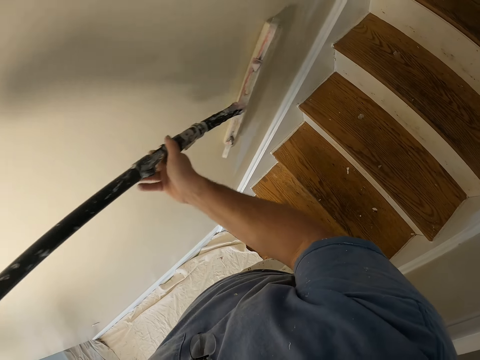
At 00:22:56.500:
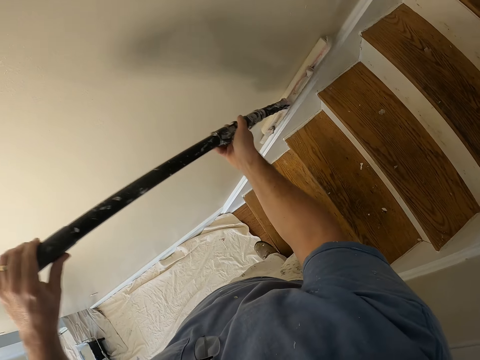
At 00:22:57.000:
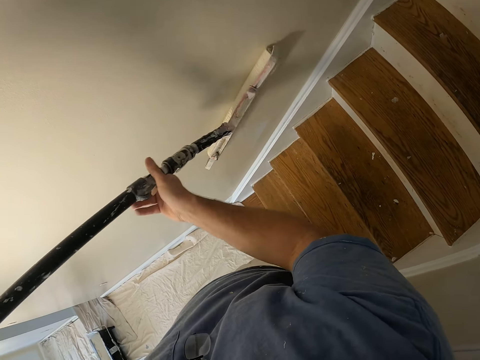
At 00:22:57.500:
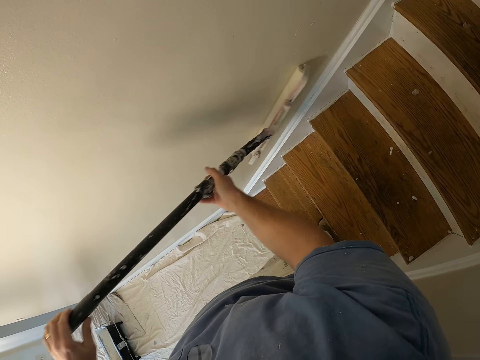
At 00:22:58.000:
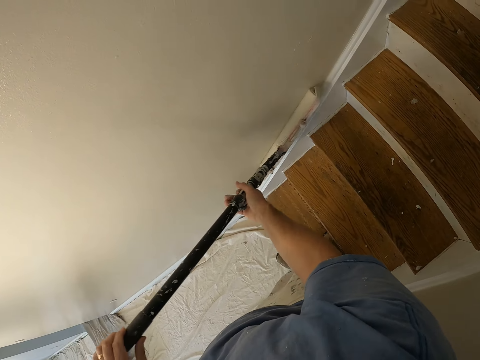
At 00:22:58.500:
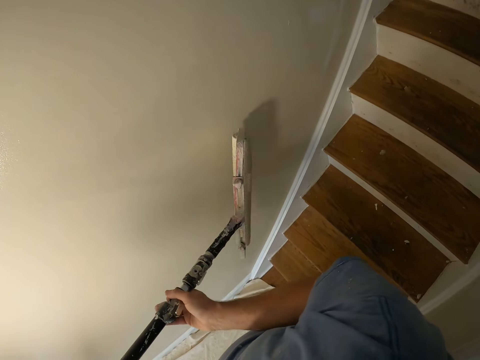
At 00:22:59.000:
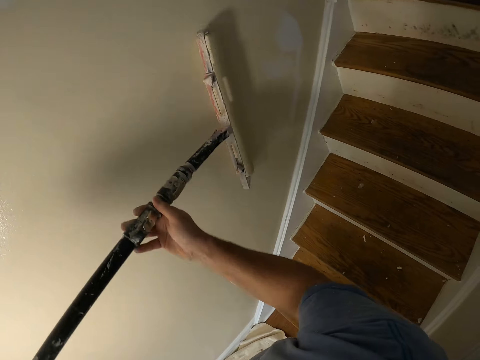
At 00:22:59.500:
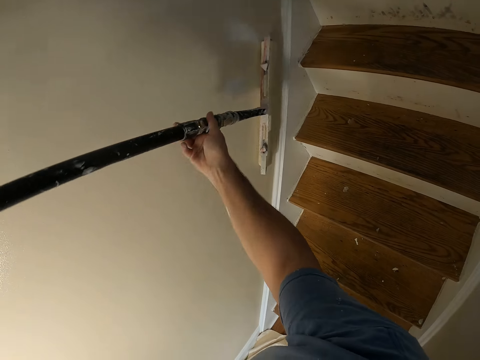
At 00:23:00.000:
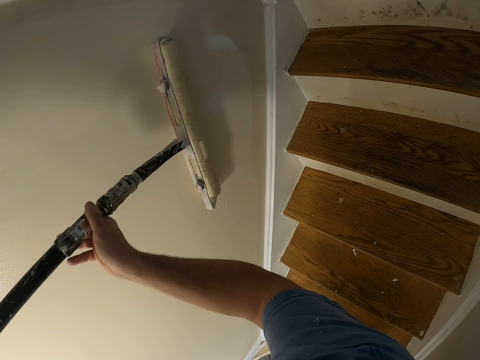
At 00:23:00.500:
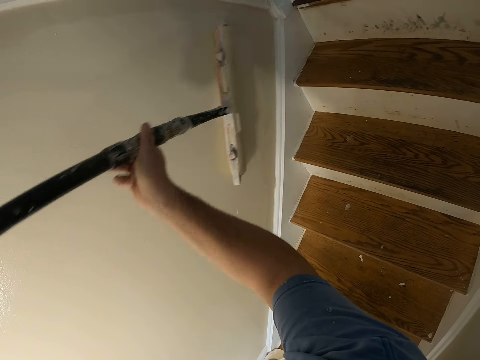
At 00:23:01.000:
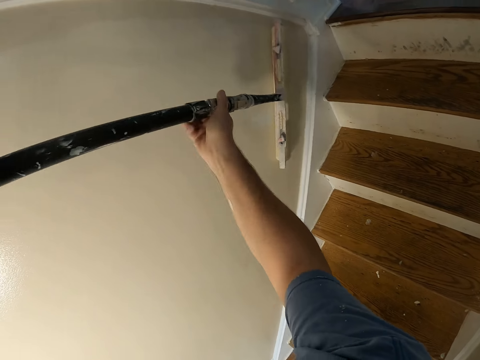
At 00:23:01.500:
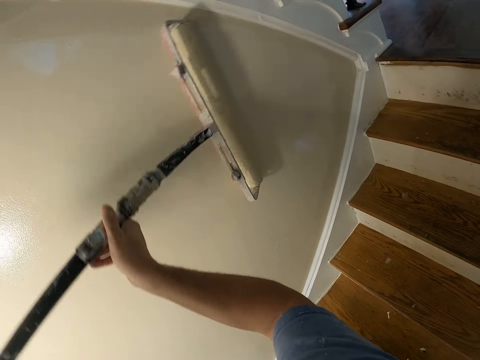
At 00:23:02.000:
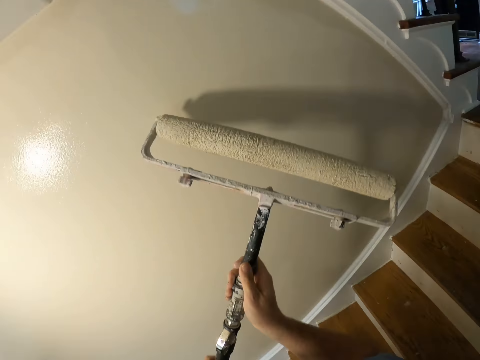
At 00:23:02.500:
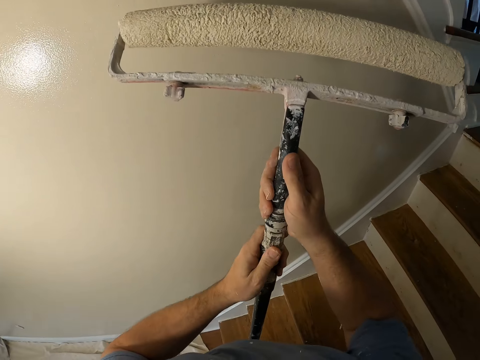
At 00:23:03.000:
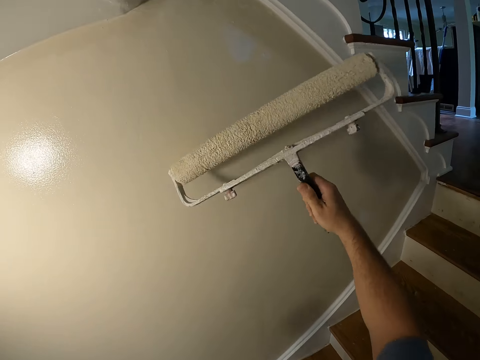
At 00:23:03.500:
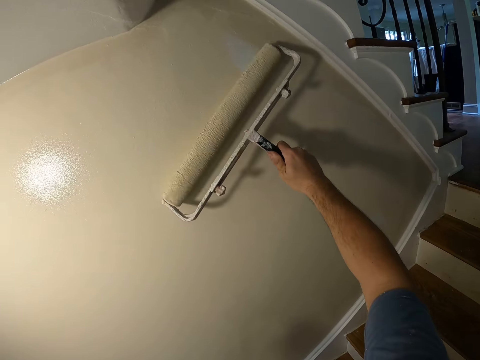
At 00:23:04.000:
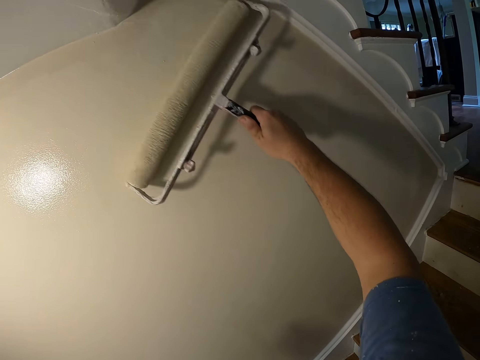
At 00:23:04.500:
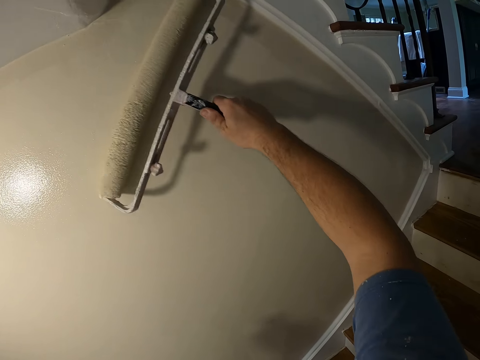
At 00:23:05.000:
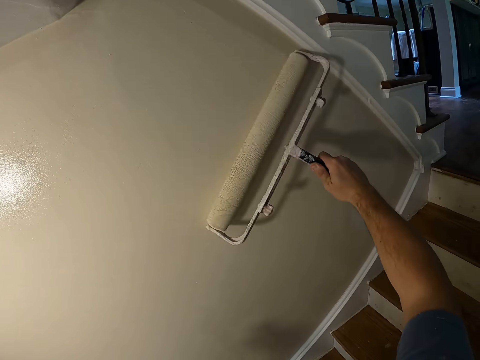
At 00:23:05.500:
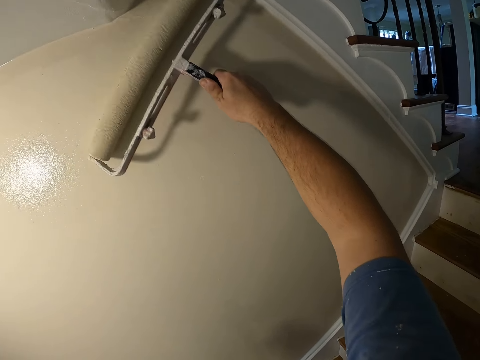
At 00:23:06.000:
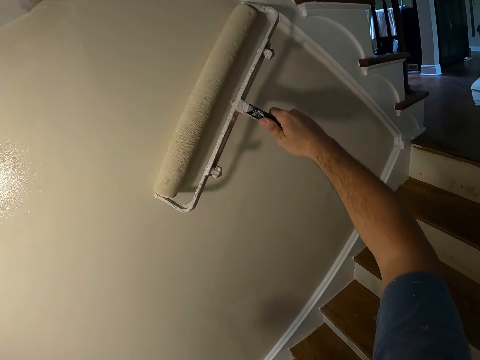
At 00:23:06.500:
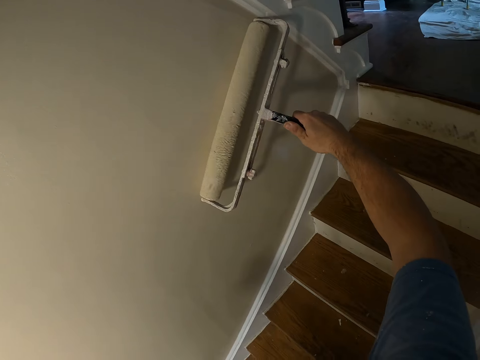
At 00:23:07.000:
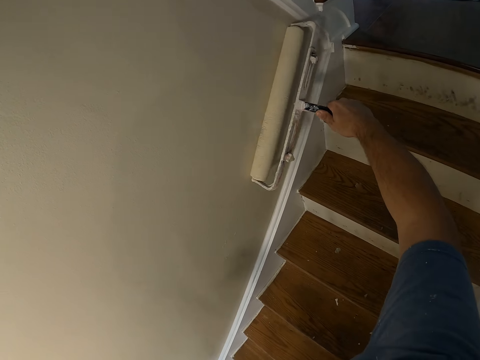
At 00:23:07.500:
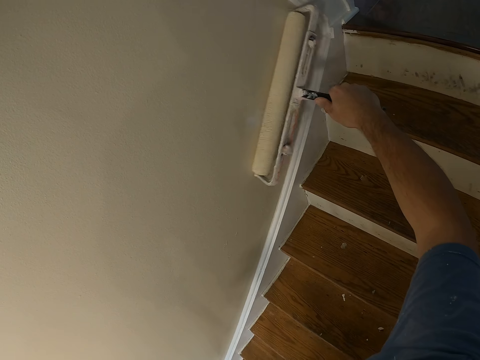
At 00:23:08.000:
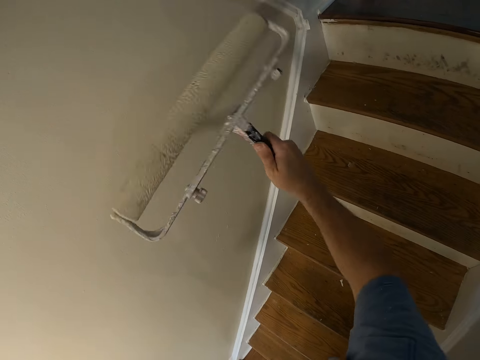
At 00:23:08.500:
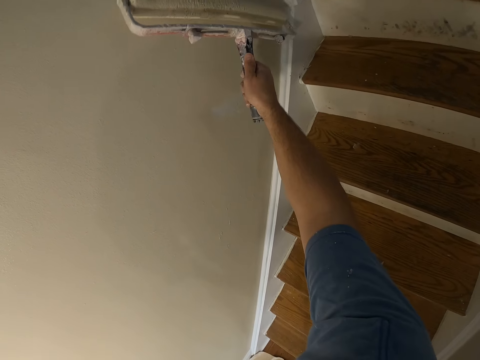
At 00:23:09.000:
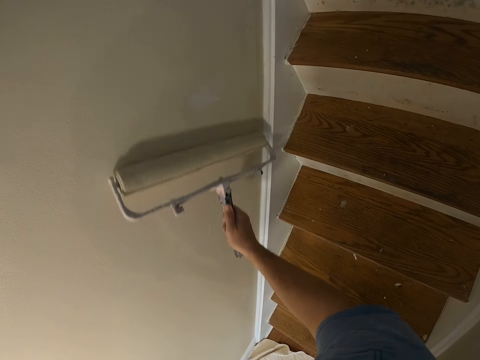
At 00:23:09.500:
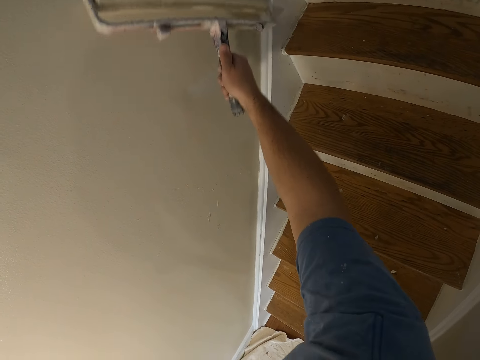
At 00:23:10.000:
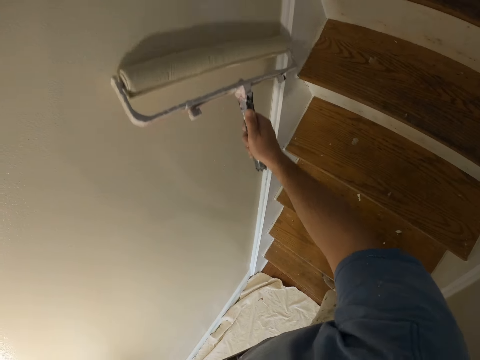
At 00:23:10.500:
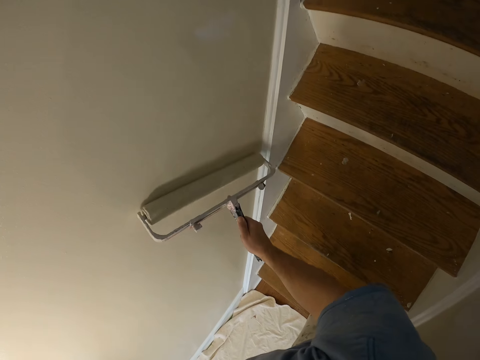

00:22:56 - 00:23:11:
The camera wearer removes the paint roller handle extension with his left hand. He paints the wall with the paint roller in his right hand.

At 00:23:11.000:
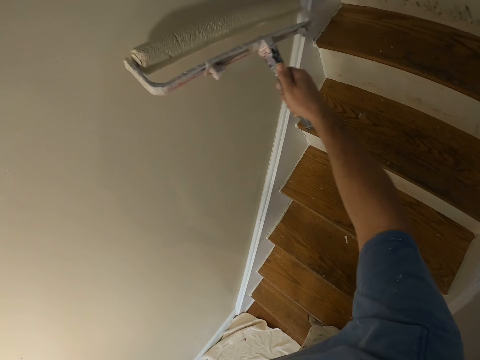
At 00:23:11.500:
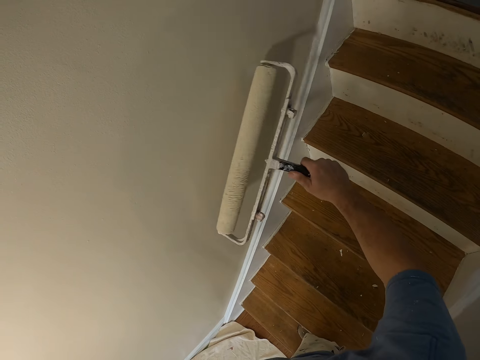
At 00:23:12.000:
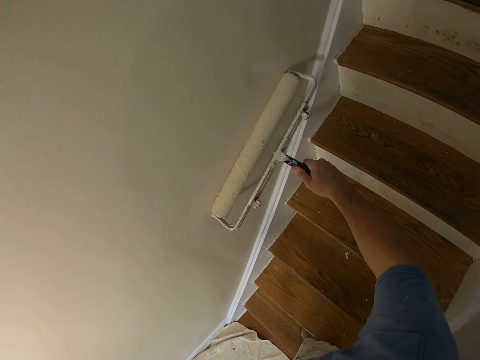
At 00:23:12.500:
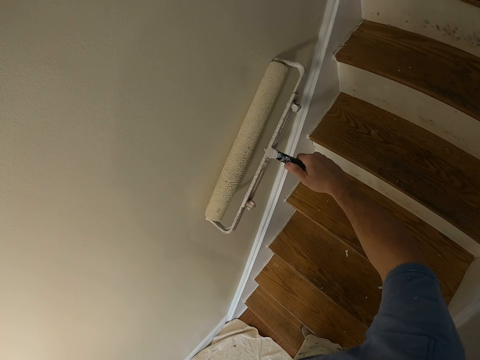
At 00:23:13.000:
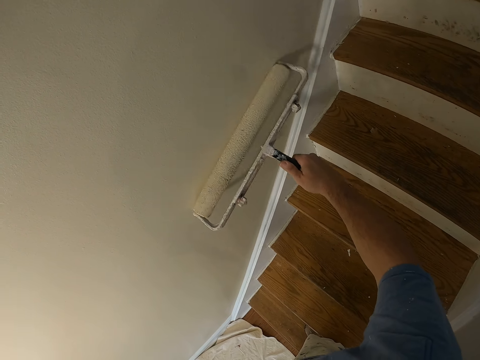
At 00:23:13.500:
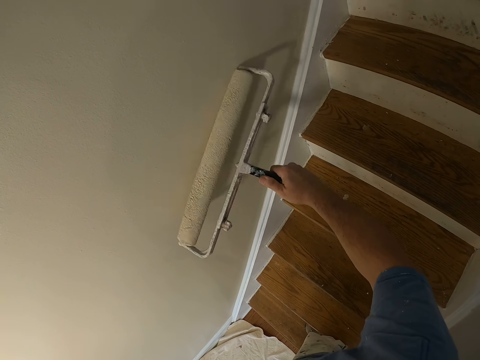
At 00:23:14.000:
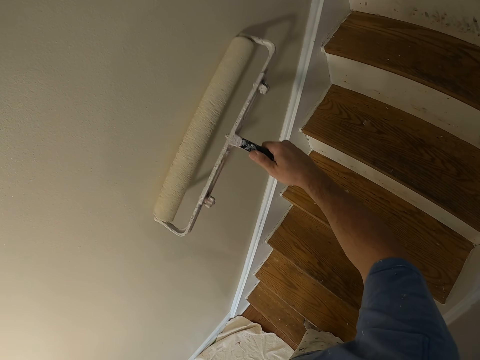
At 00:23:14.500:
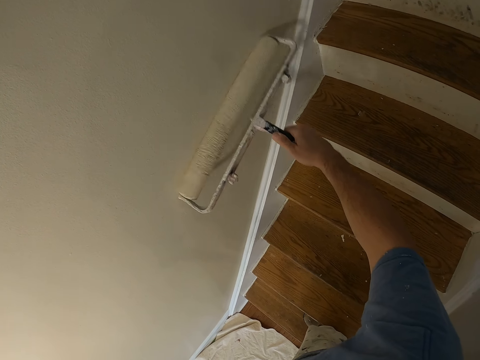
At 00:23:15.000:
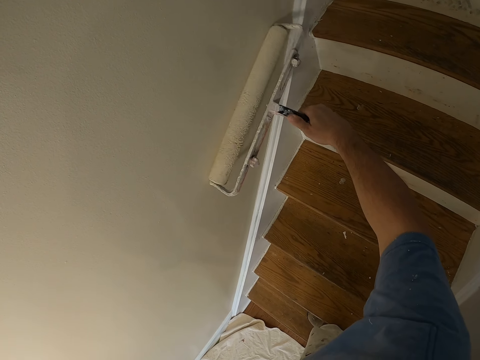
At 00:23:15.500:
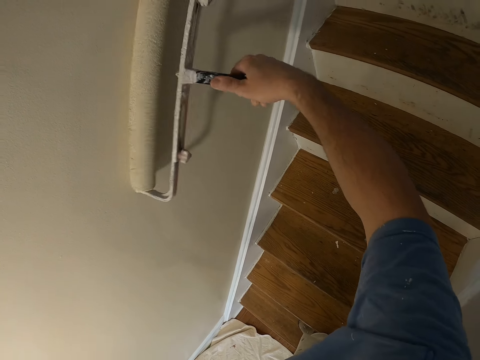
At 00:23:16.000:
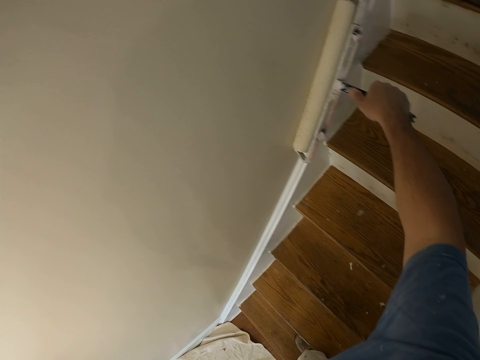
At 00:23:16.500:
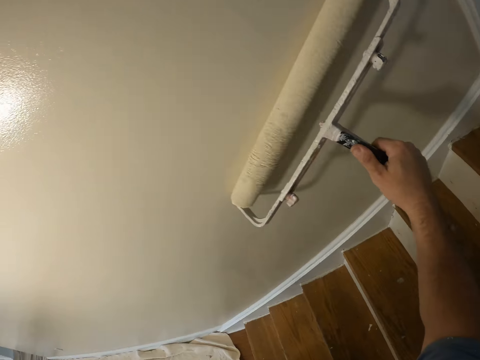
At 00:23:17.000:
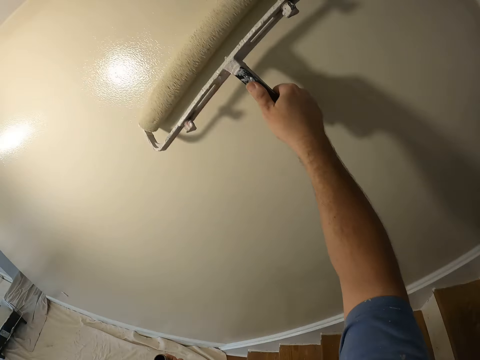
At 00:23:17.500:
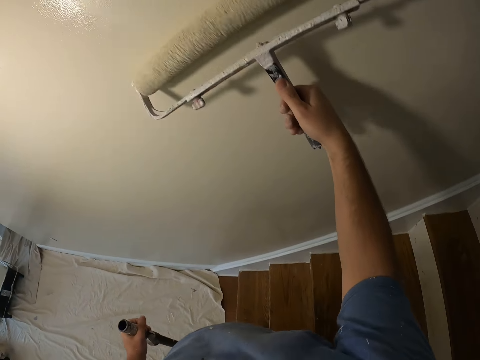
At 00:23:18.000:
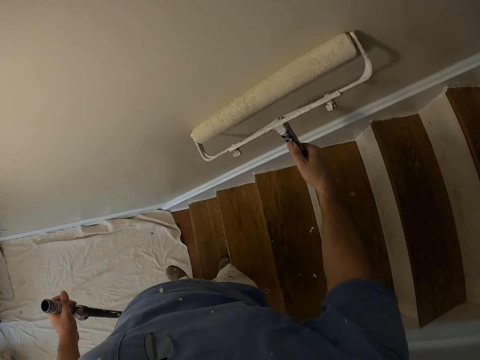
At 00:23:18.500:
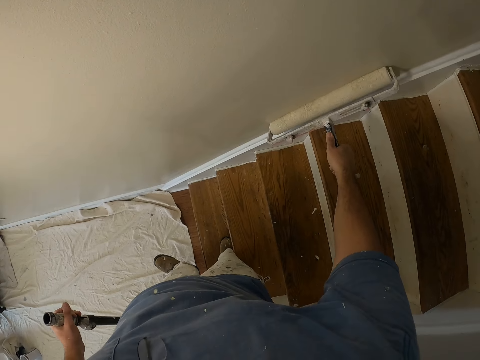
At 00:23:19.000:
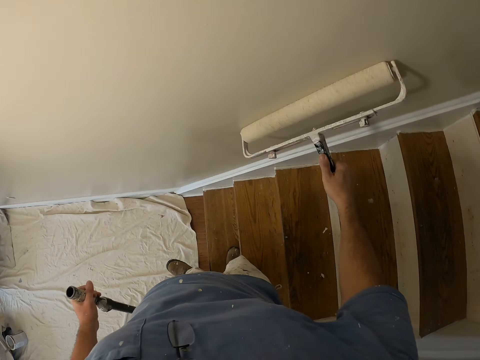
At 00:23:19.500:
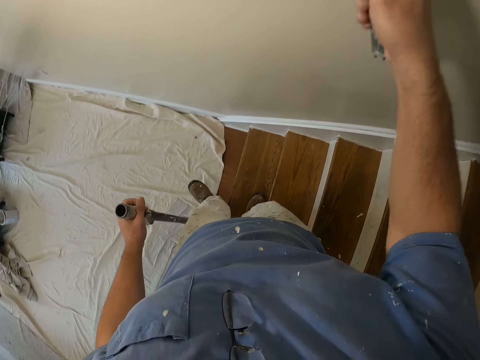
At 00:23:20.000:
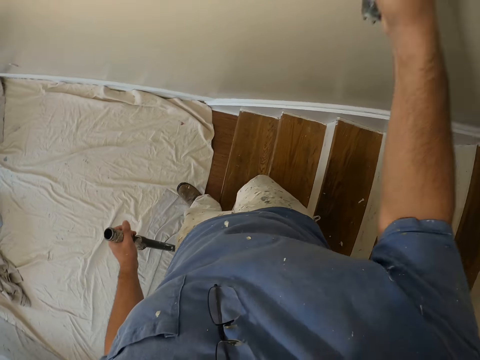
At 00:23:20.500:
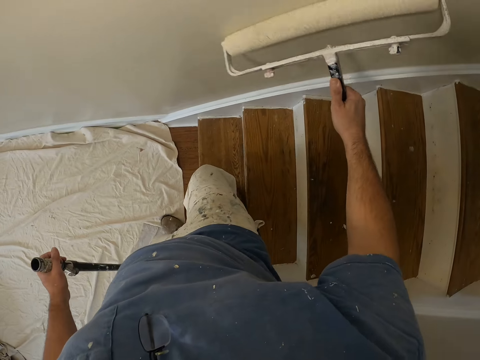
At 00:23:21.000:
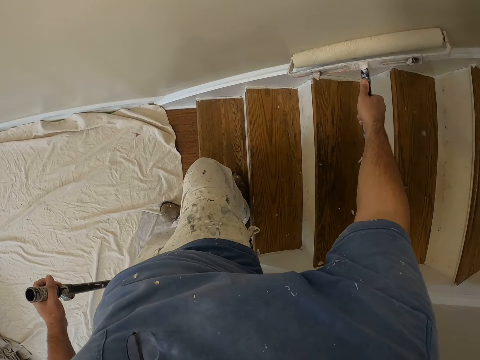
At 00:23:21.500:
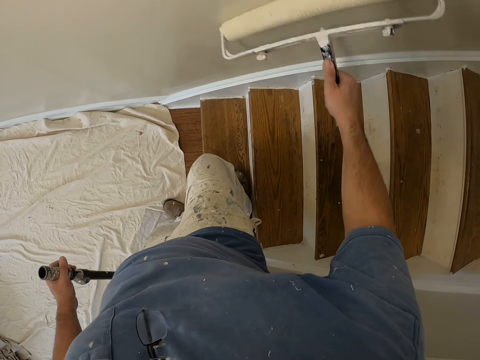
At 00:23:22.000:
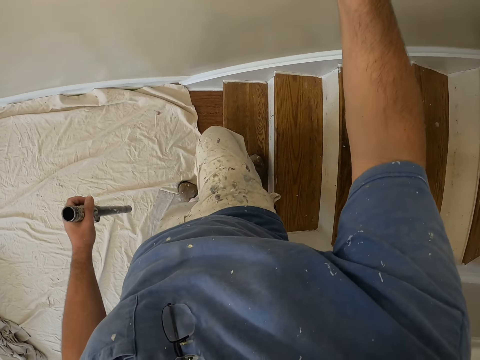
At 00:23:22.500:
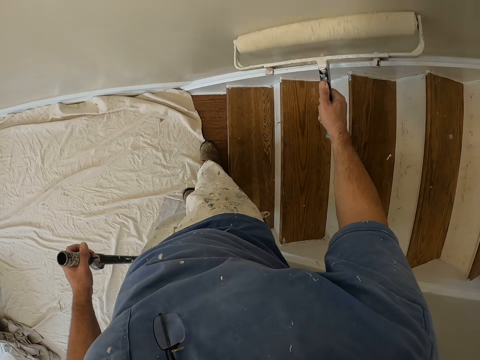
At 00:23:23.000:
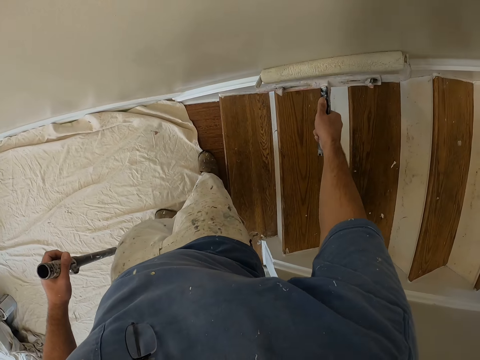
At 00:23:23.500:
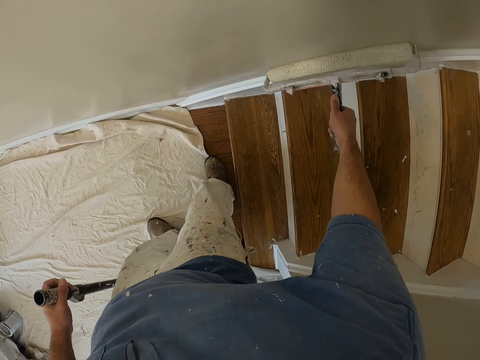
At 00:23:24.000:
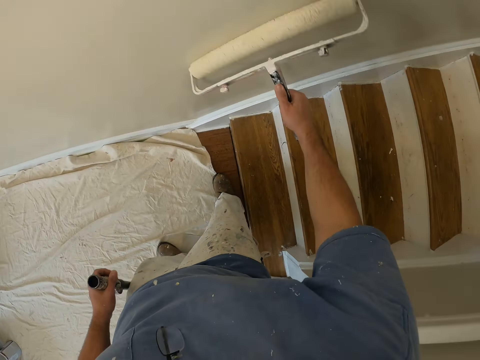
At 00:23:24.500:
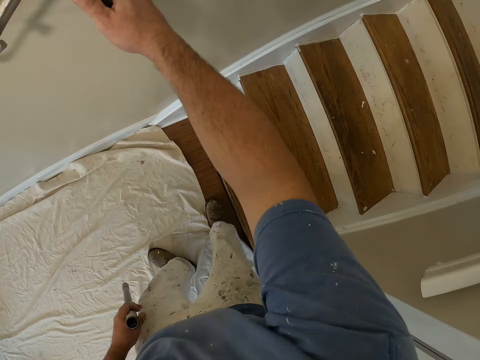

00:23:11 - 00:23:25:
The camera wearer steps down from the stairs. They move the leg. They bend.
